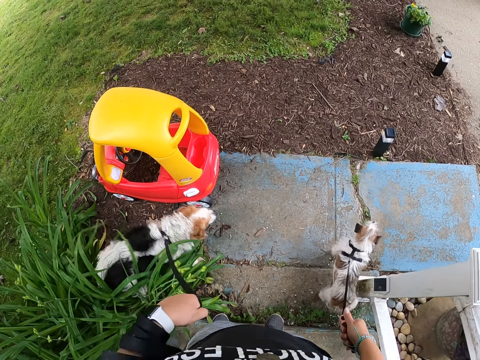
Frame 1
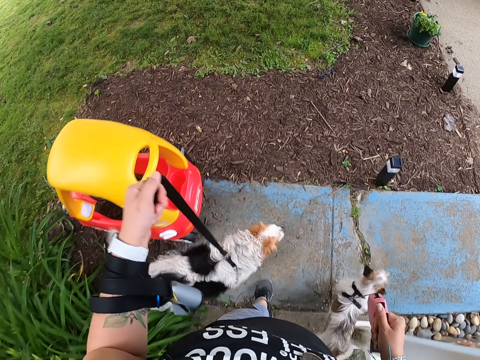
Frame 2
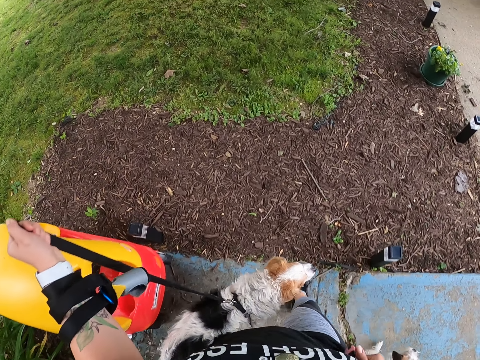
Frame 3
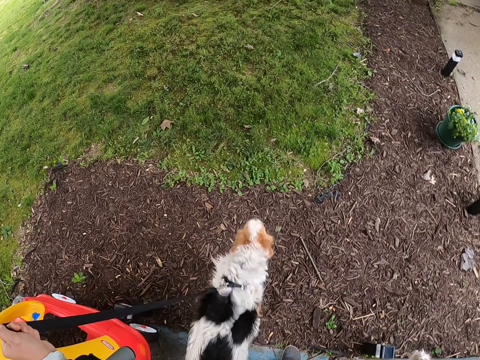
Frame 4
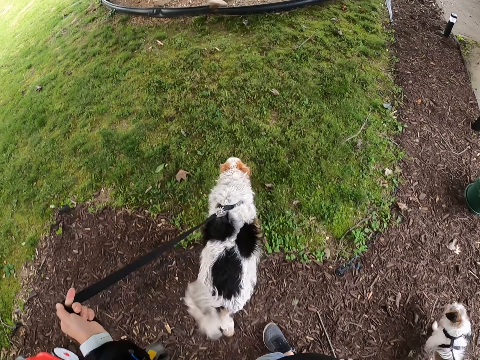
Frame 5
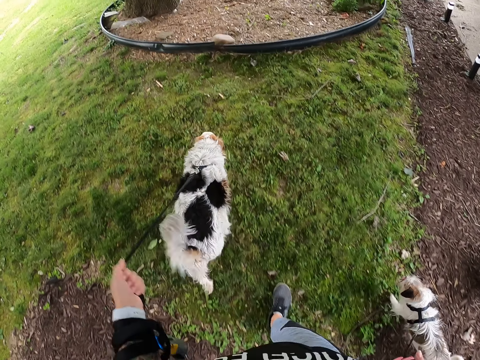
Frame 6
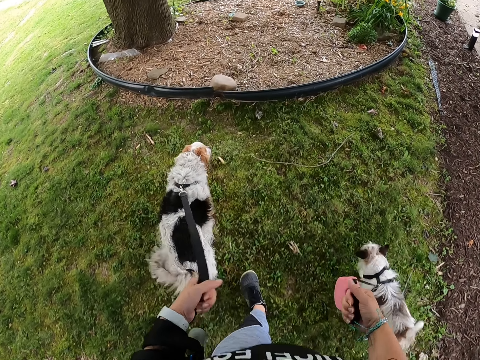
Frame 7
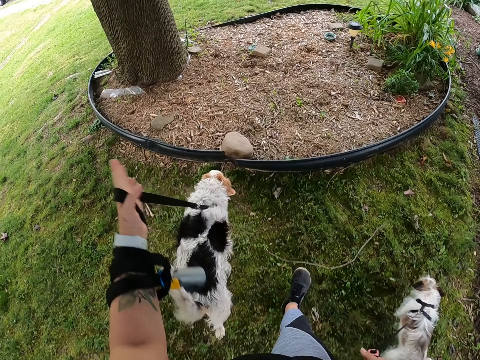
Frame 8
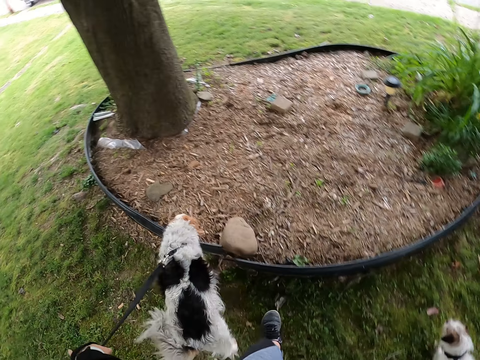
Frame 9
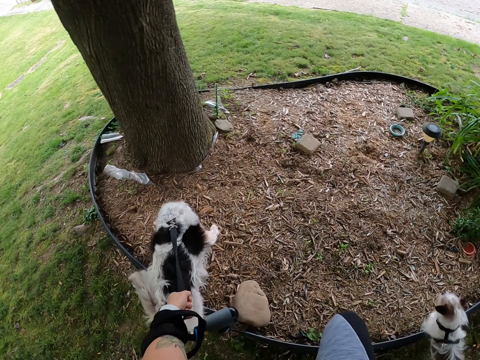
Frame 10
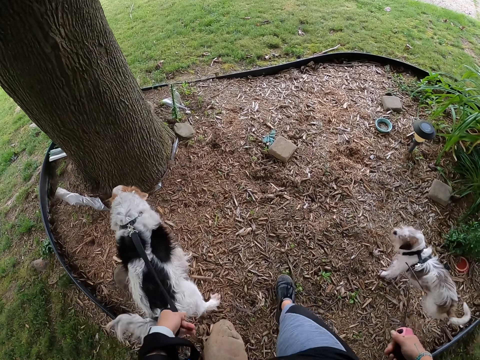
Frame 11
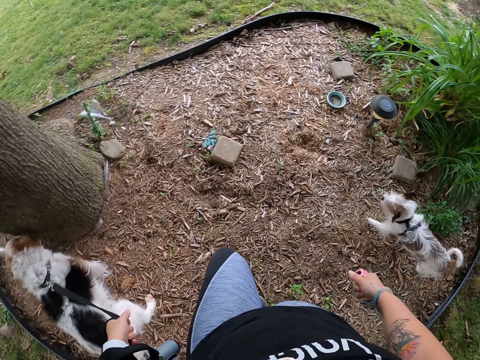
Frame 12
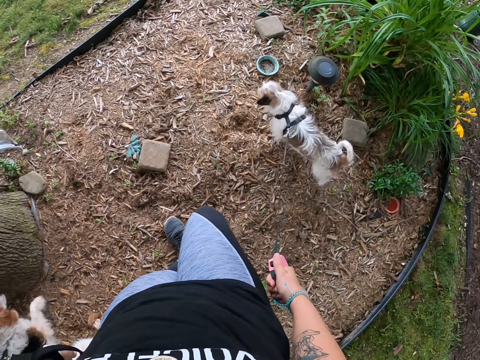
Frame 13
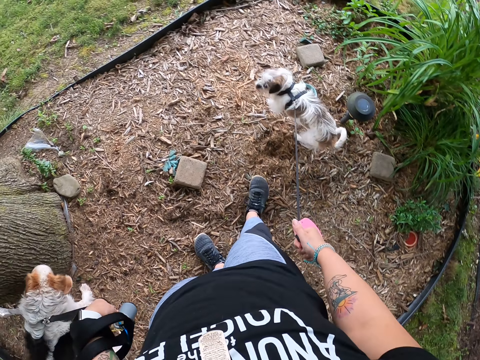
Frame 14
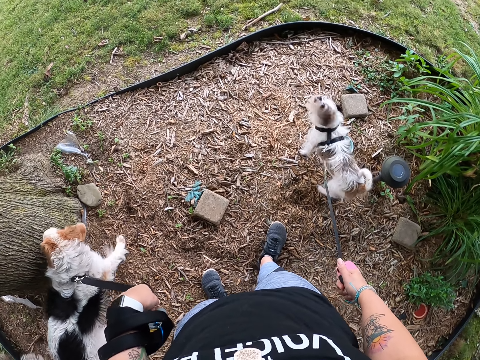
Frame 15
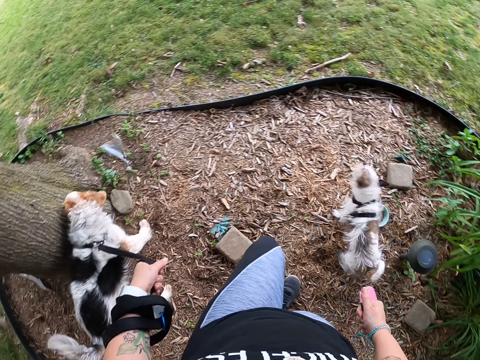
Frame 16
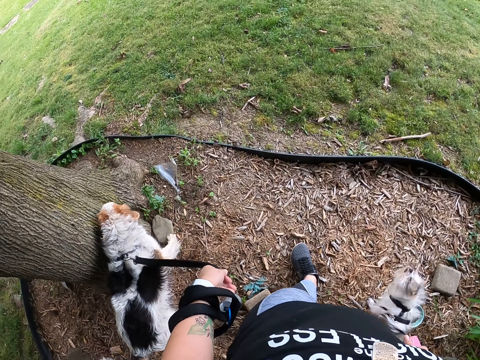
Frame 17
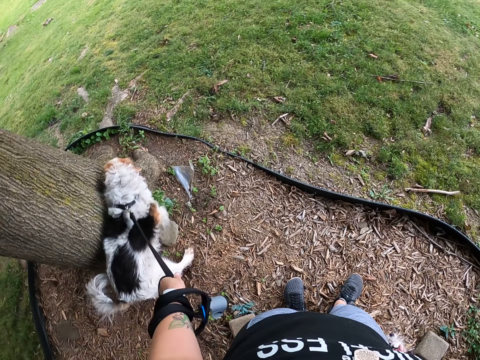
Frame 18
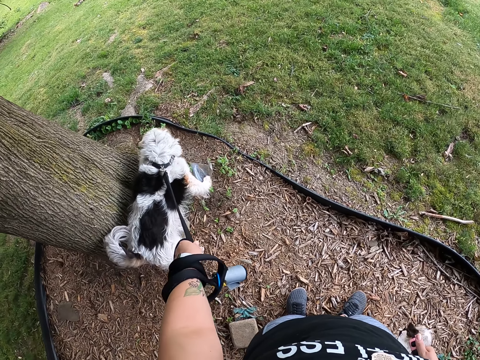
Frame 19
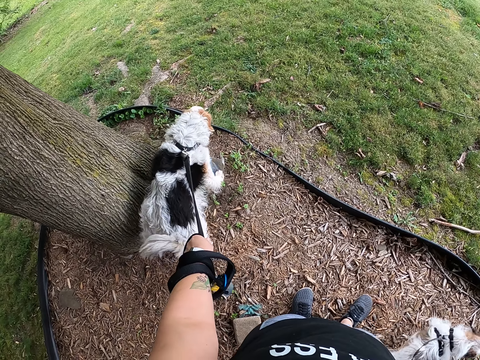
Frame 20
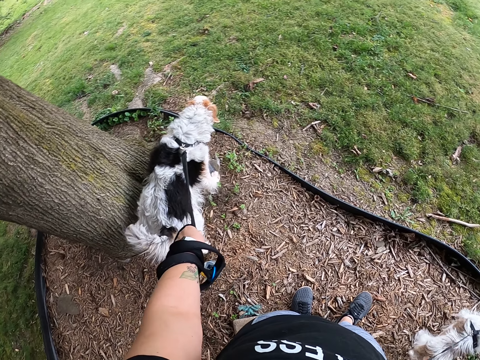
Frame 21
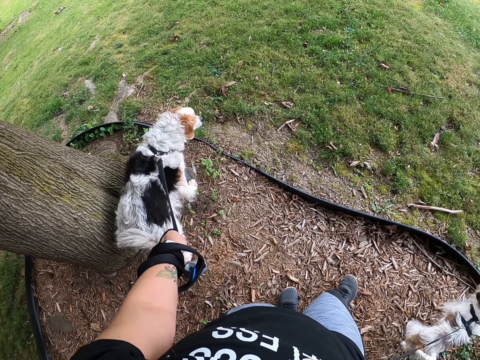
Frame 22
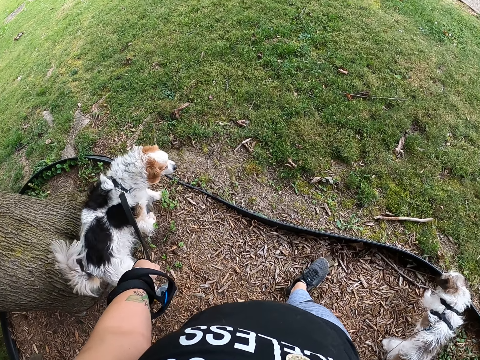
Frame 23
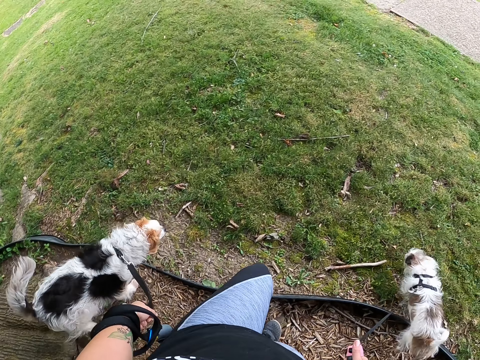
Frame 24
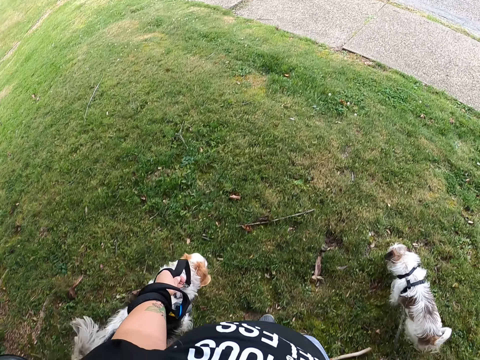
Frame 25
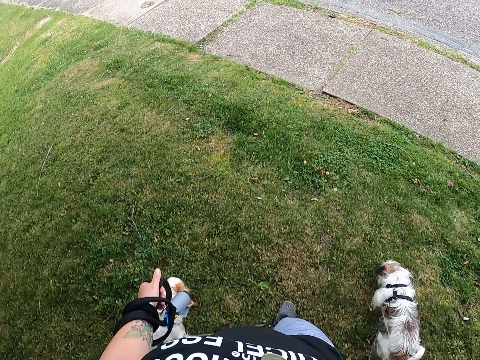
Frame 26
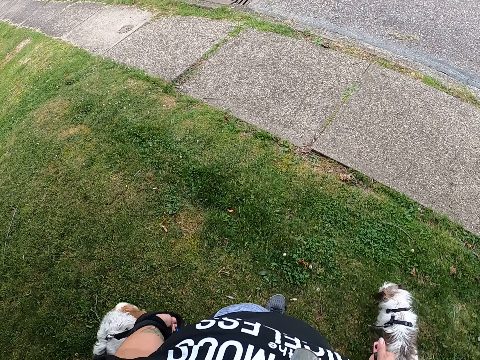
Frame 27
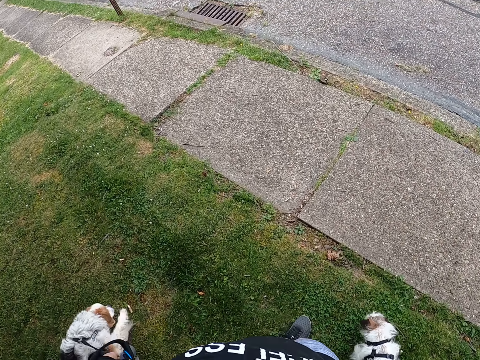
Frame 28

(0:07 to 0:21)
The camera wearer lifts a leash. He walks the dogs. He twists the second dog's leash around his left hand. The dog shakes her body. The camera wearer walks the dogs. He continues walking the dogs on the lawn. He stops. He looks at a dog. He walks the dogs.

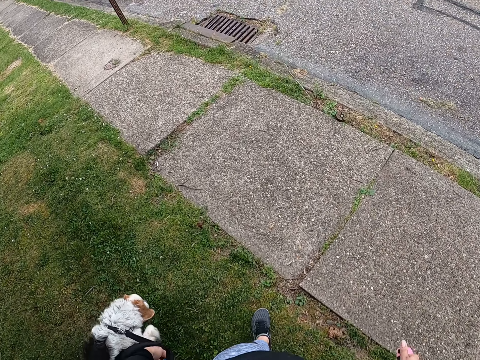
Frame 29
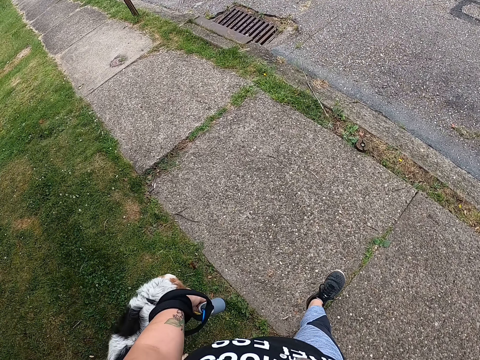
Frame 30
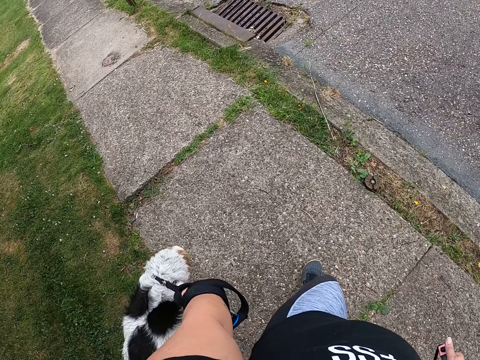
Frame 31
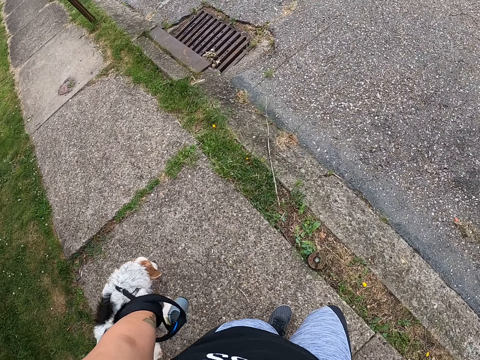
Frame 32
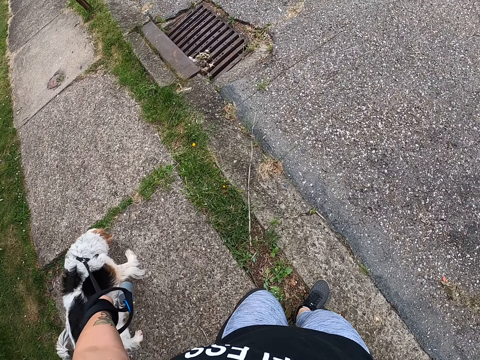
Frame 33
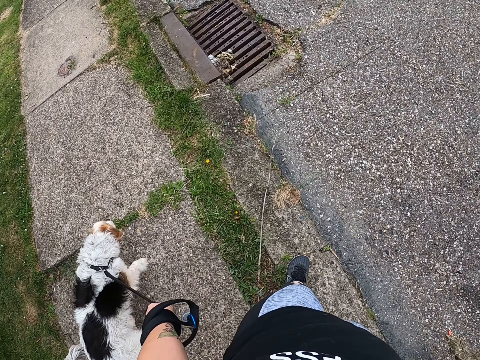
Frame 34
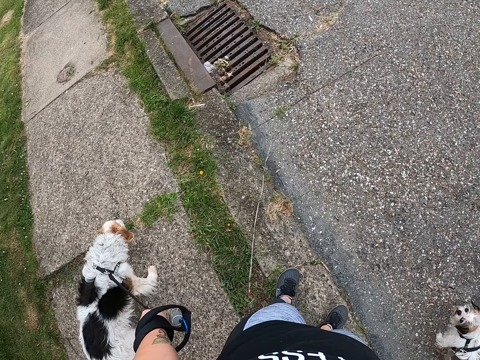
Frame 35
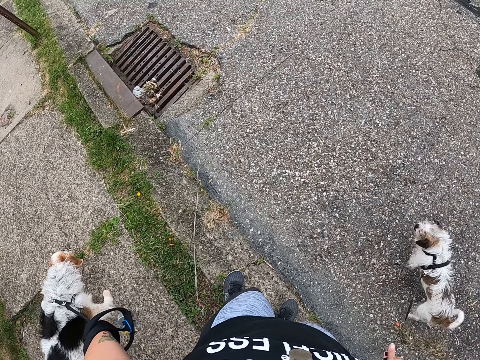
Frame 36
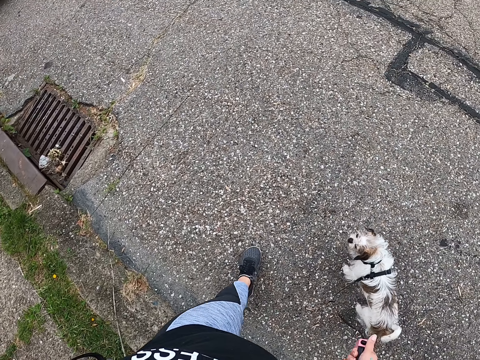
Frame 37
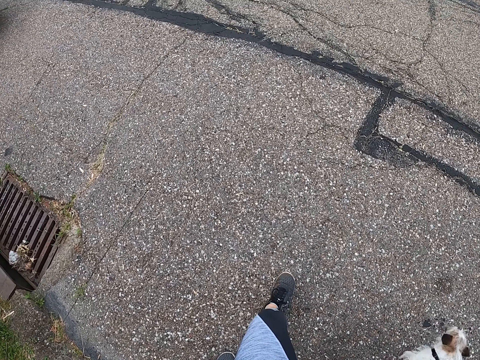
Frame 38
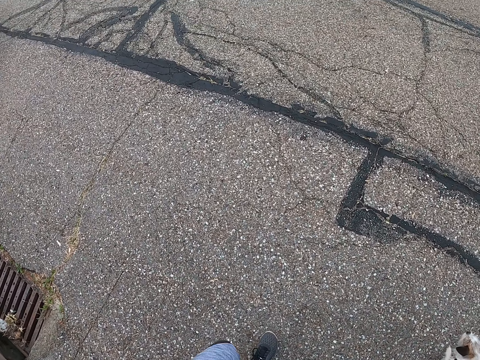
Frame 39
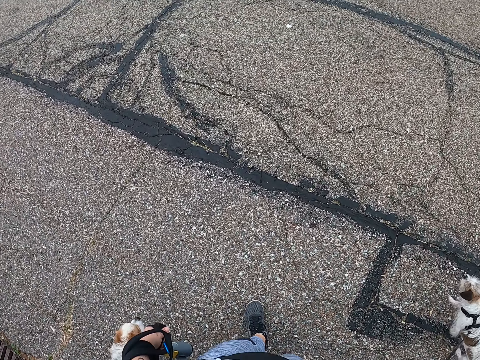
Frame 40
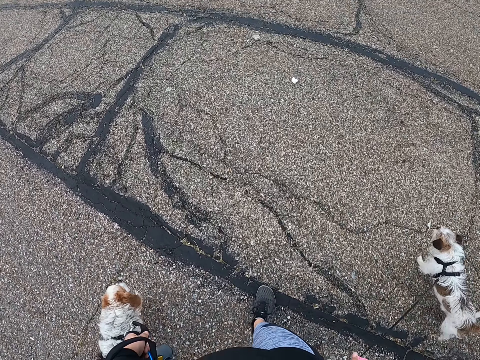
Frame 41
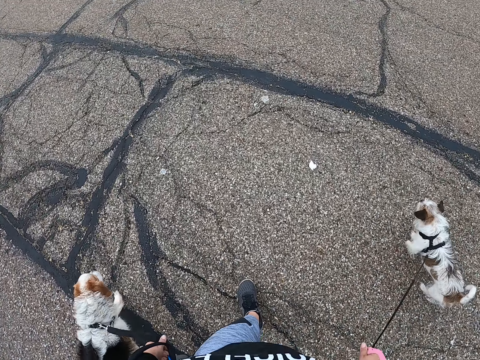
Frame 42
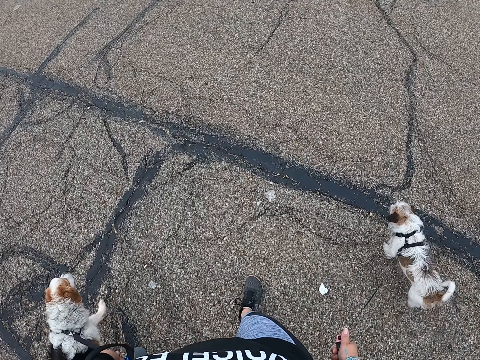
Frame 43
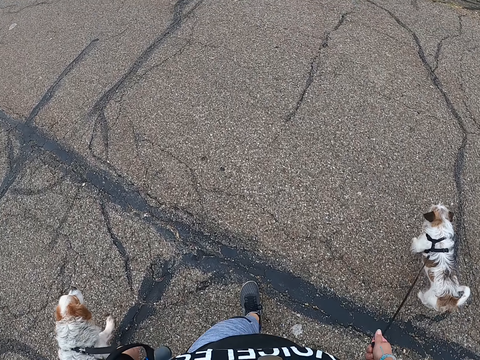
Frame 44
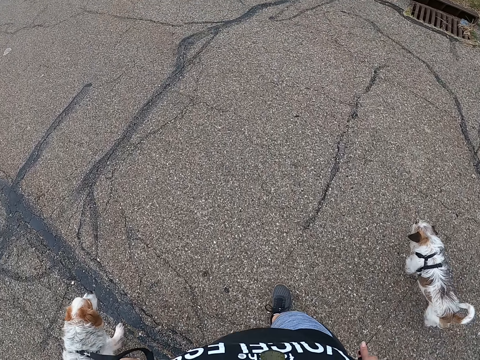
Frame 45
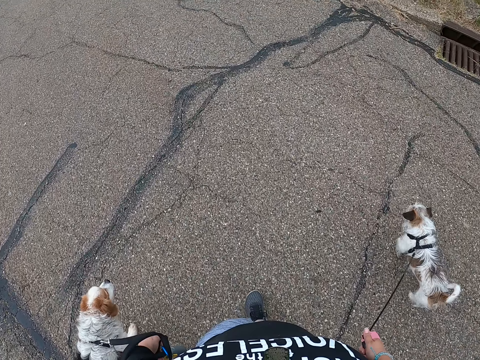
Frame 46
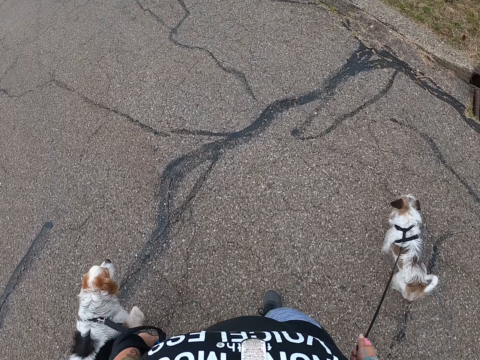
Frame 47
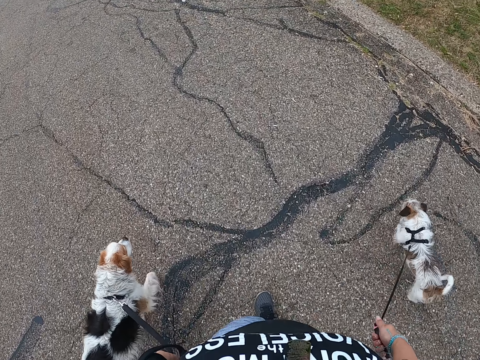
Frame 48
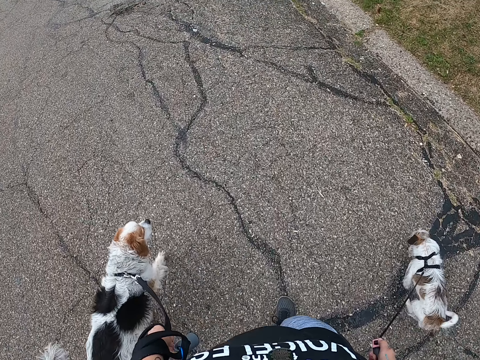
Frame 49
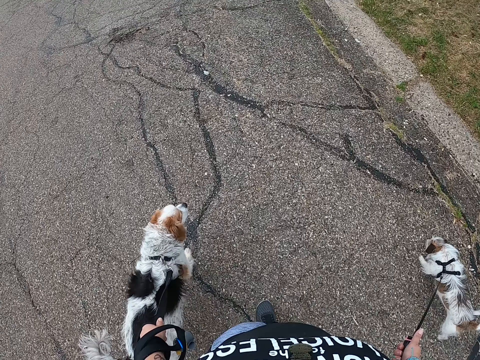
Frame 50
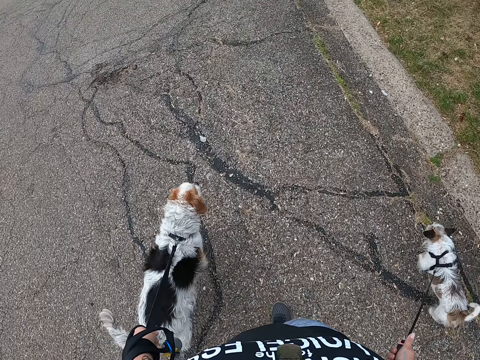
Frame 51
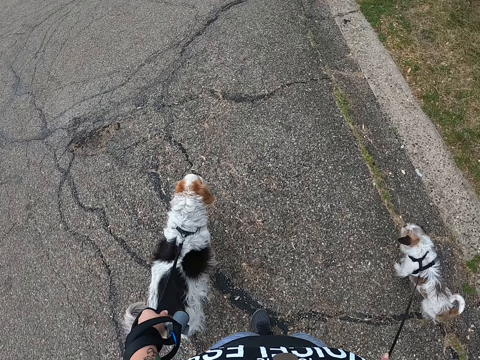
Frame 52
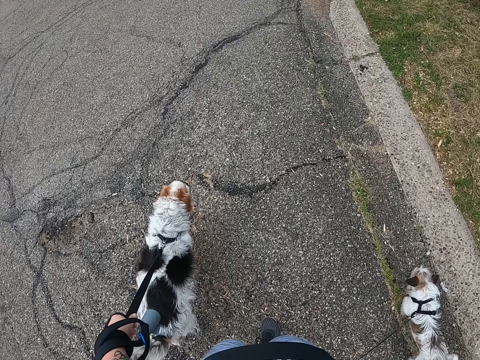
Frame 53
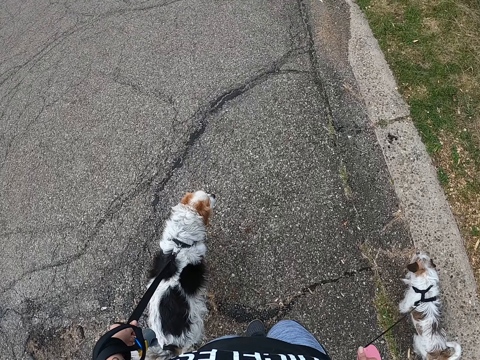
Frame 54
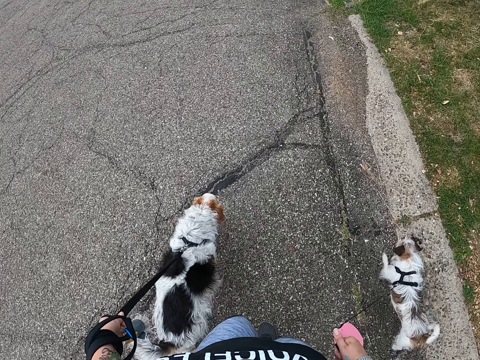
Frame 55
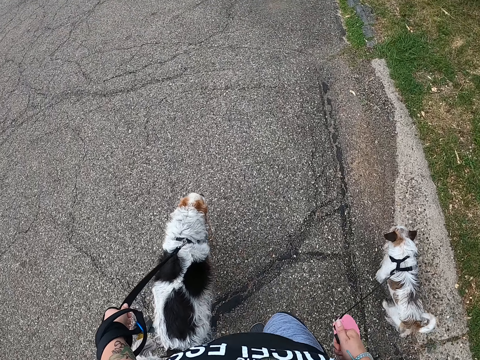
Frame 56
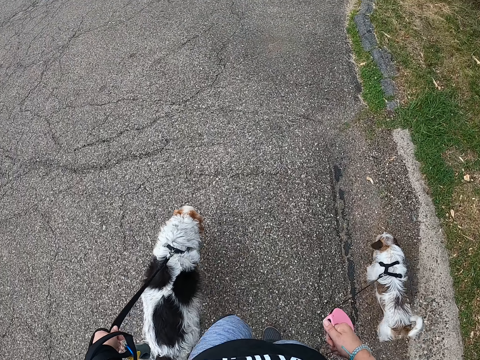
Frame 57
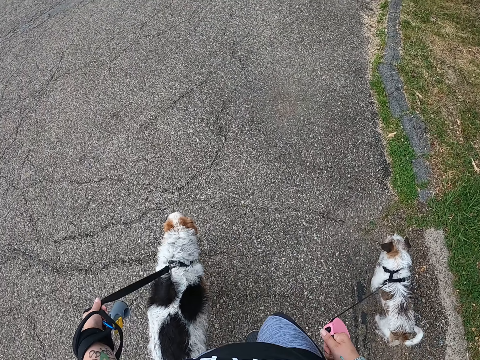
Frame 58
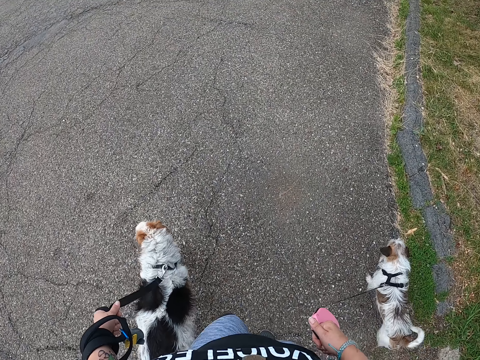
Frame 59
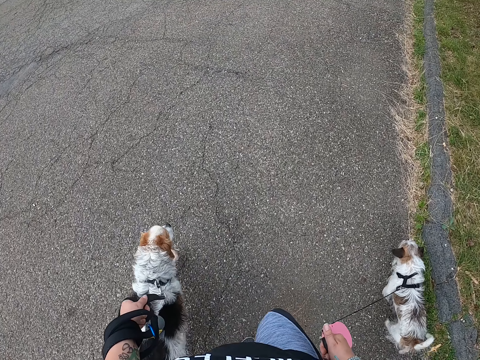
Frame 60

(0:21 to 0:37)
The camera wearer walks the dogs across the road. They stop. They walk the dogs. They continue walking the dogs on the road.
